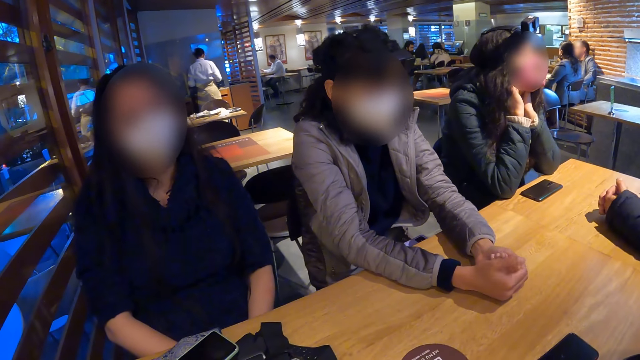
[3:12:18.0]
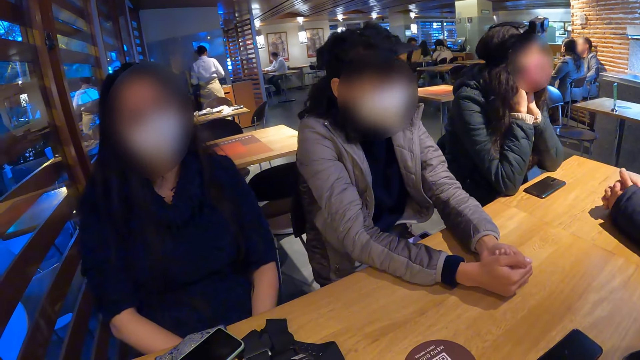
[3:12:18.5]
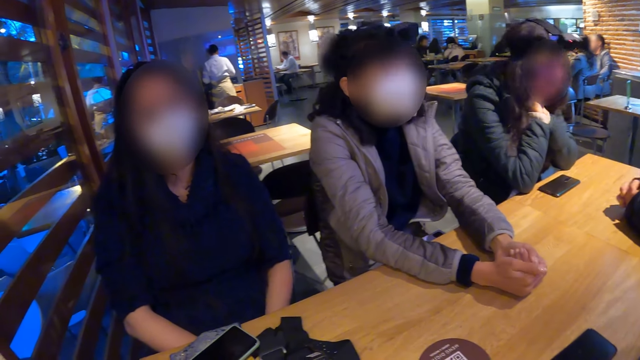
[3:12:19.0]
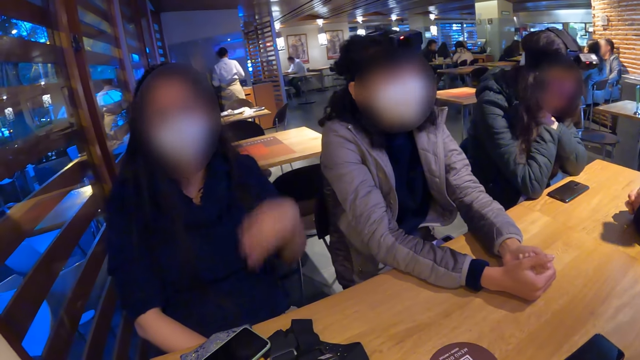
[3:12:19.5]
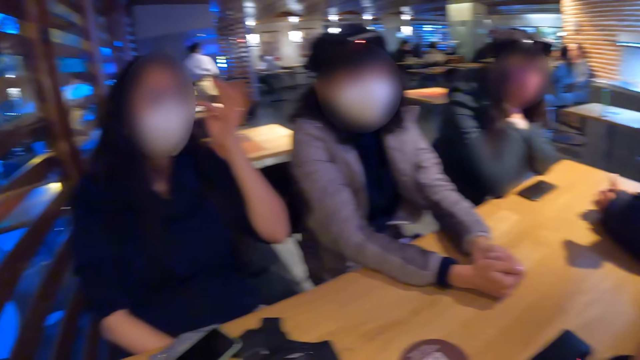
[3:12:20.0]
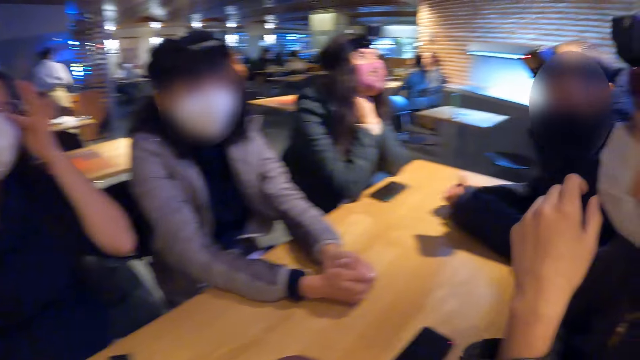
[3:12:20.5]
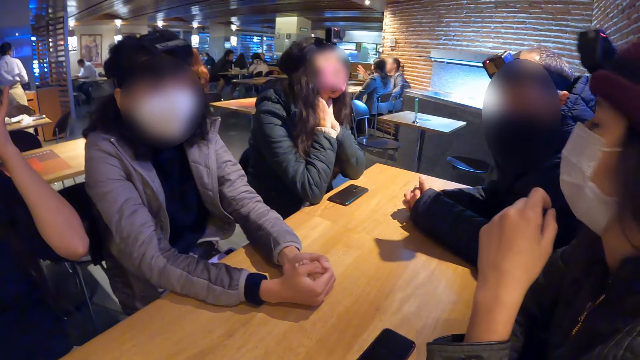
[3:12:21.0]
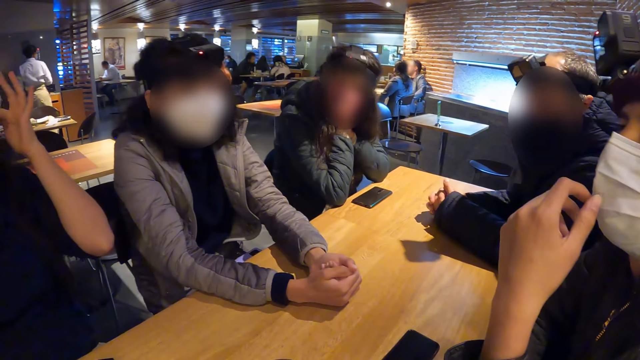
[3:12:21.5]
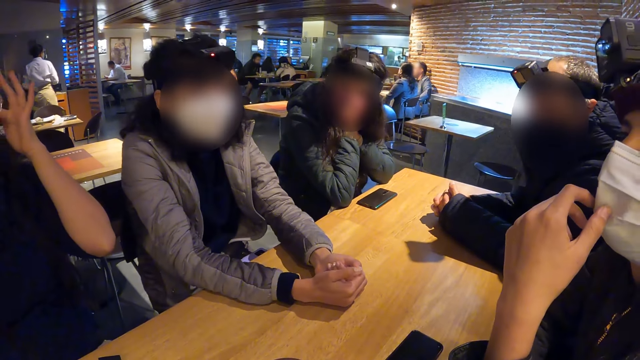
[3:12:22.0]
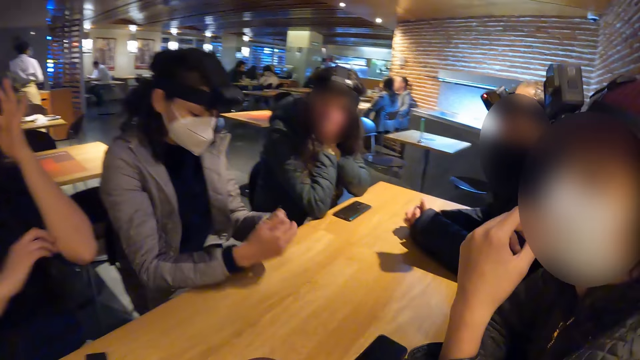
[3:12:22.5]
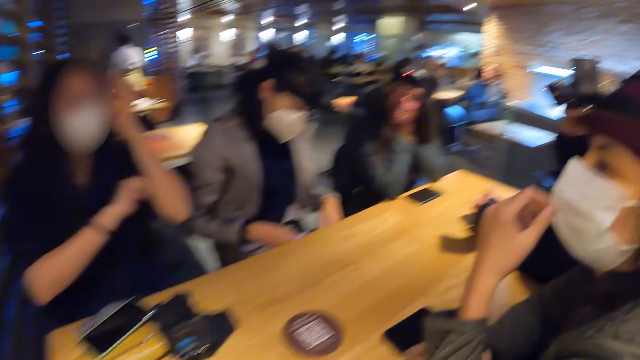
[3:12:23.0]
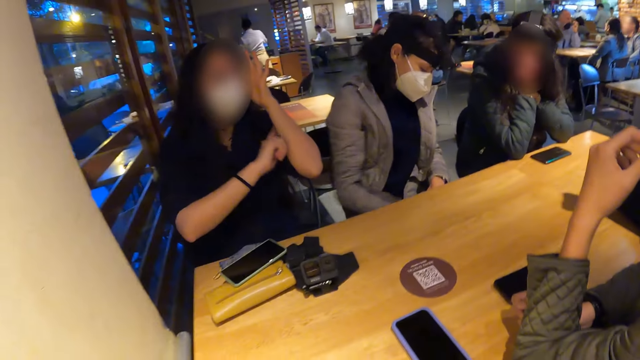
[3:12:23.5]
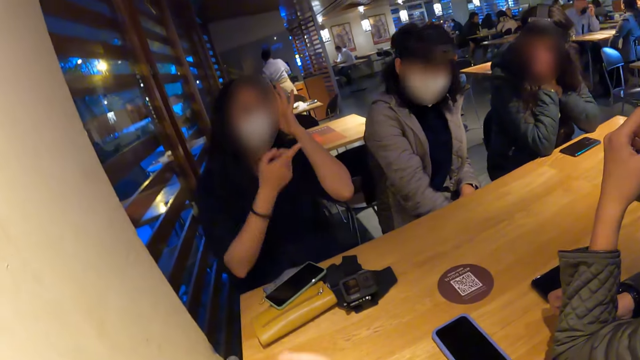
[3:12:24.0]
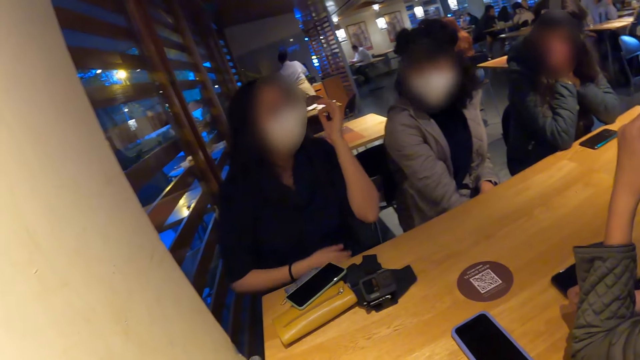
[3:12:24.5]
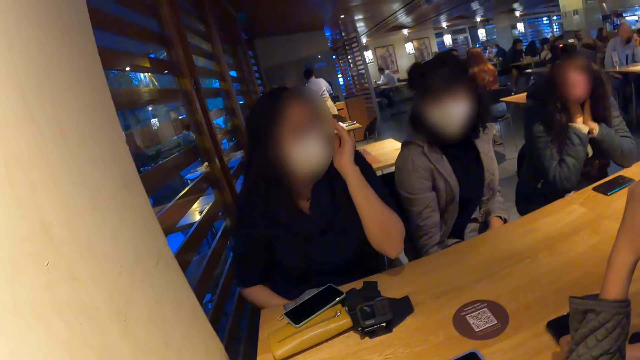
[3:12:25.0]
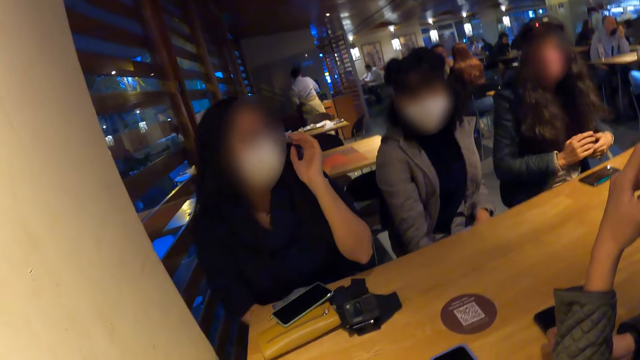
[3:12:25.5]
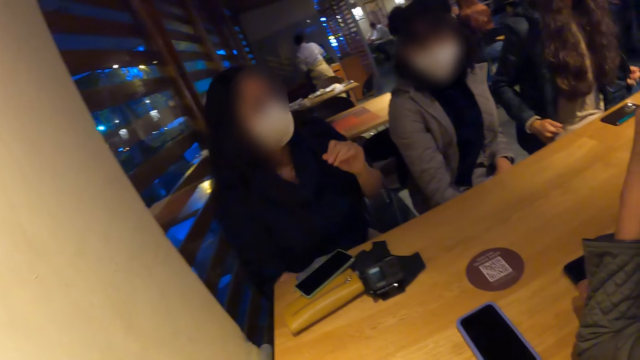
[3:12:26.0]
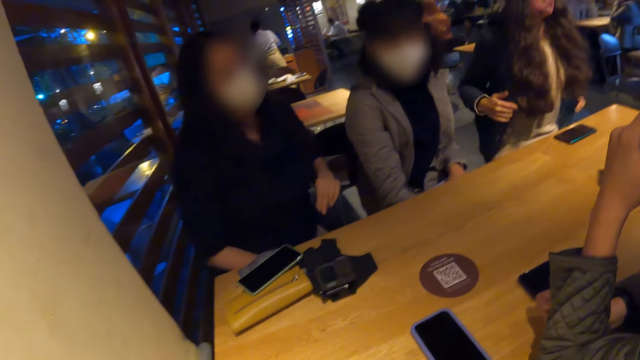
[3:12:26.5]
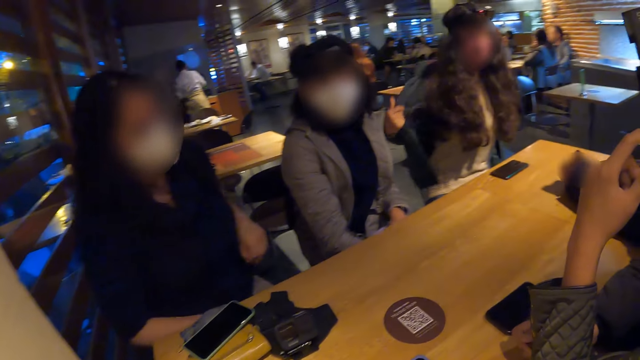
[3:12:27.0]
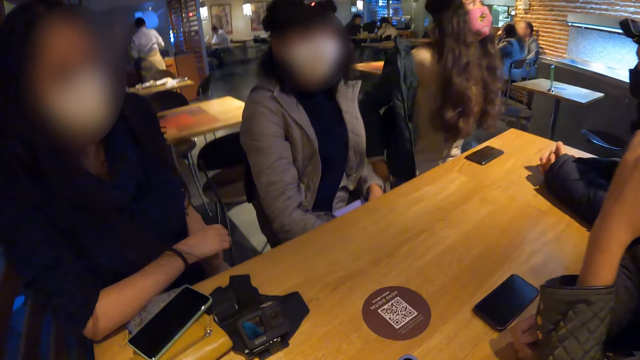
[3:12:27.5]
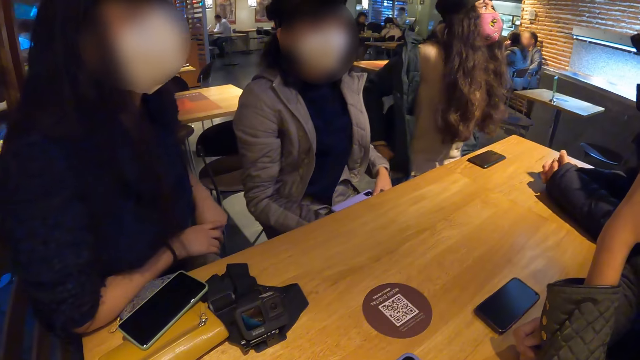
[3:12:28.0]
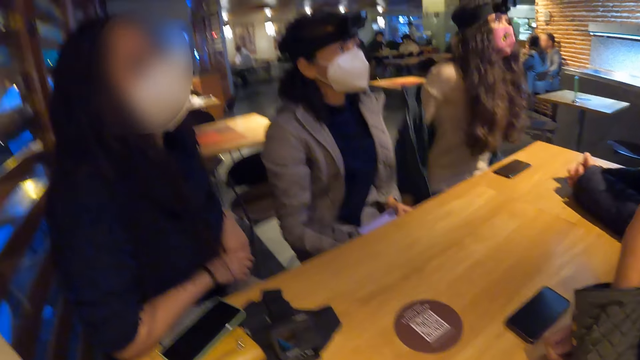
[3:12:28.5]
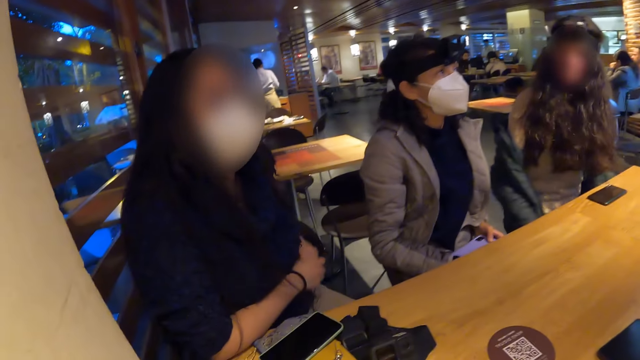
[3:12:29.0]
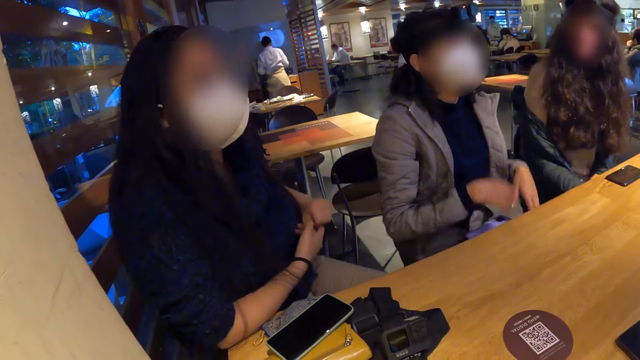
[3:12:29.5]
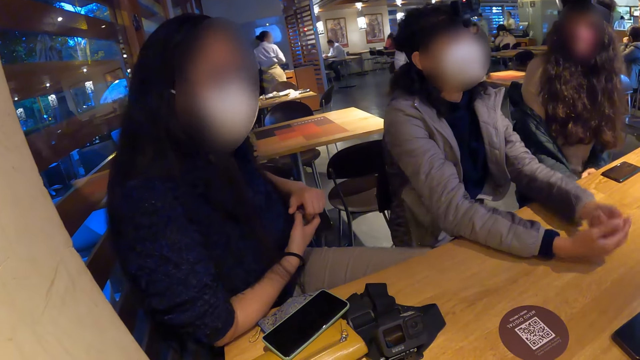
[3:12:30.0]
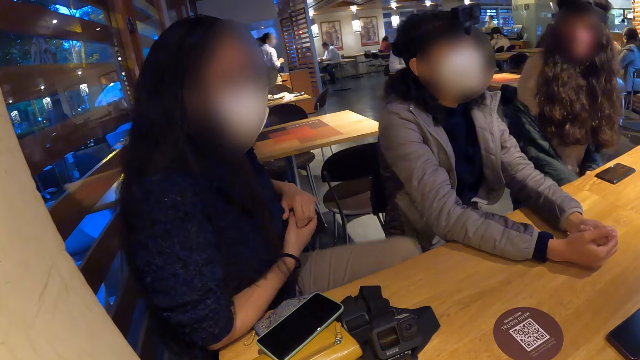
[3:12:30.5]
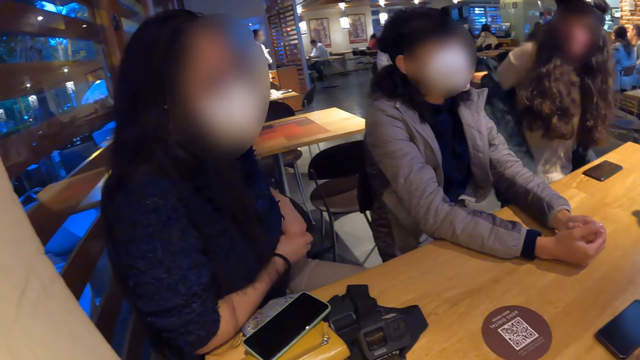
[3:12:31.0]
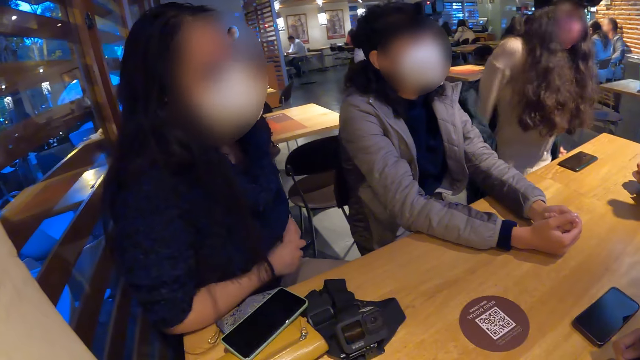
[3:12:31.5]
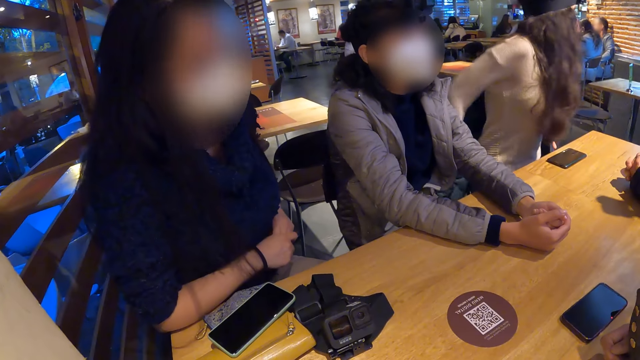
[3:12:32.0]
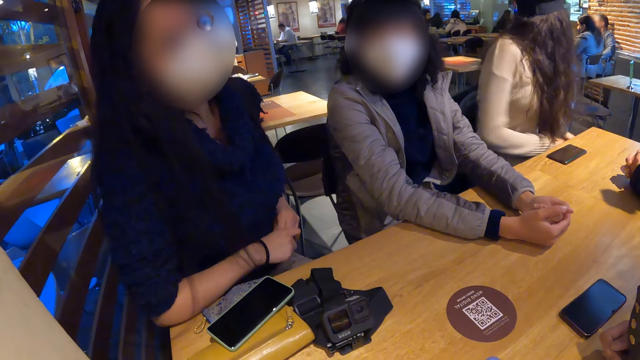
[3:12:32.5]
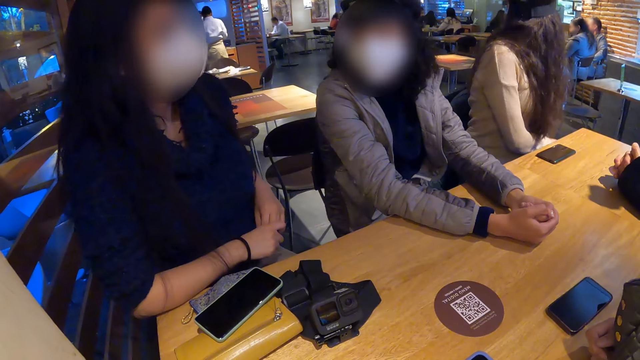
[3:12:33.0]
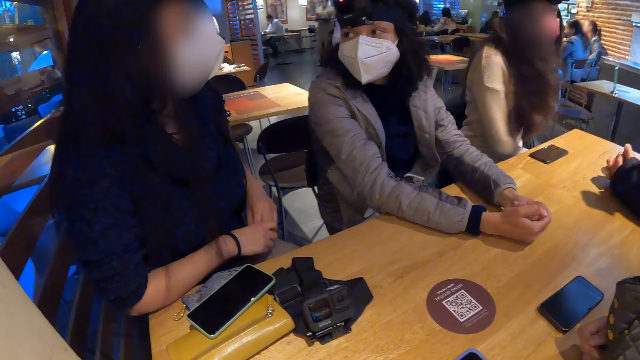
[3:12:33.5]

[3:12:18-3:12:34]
The woman touches her face with her left hand. Another woman removes her jacket with both hands. The camera wearer looks around.

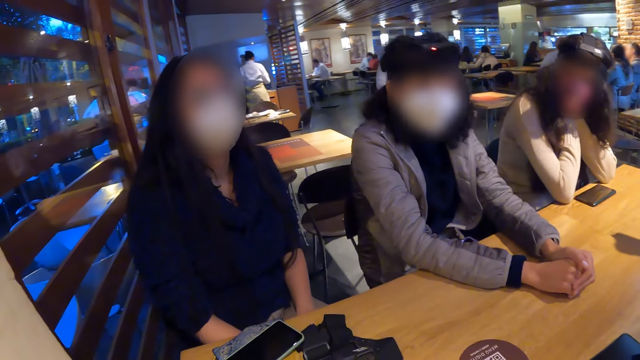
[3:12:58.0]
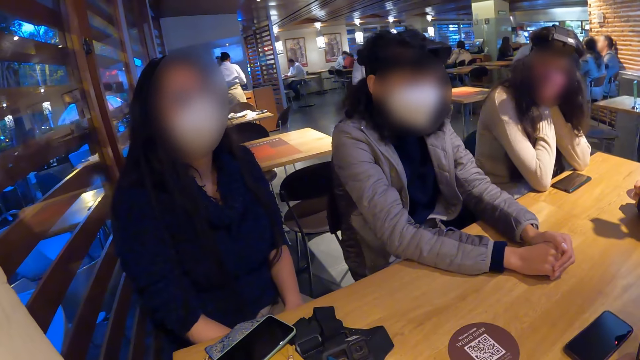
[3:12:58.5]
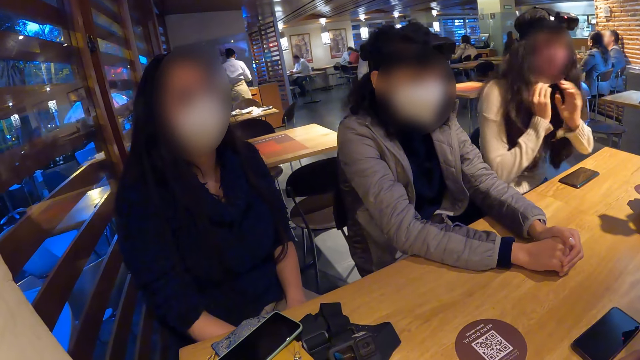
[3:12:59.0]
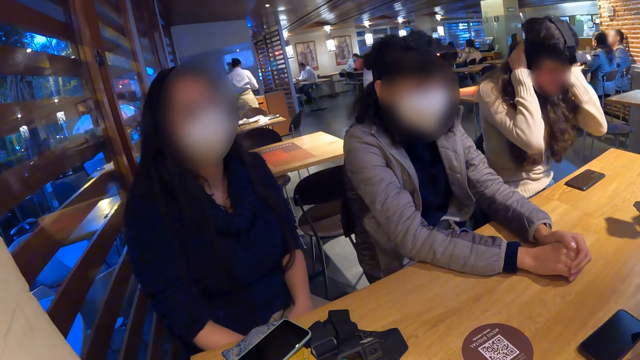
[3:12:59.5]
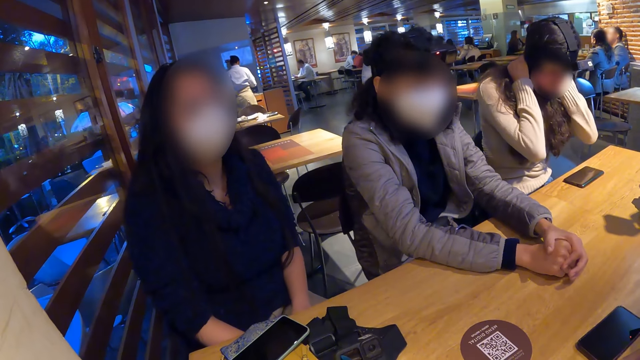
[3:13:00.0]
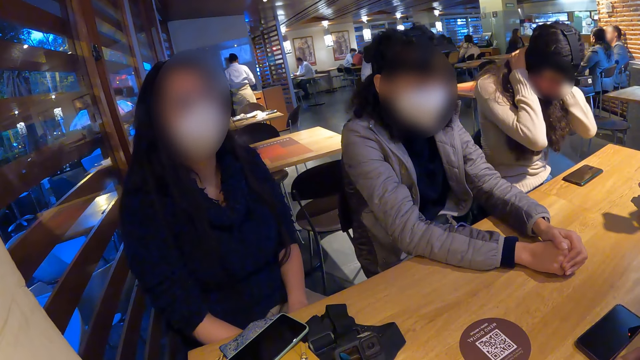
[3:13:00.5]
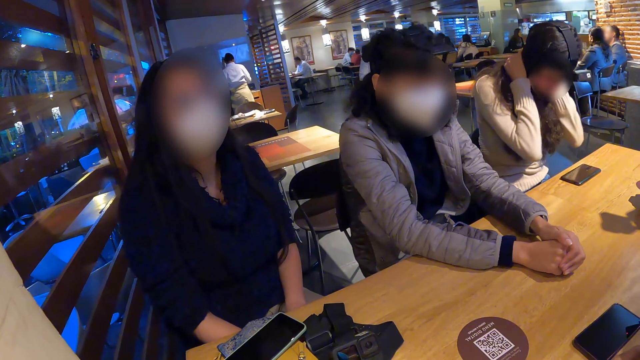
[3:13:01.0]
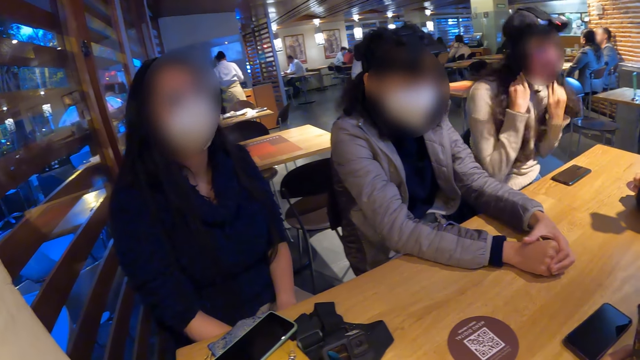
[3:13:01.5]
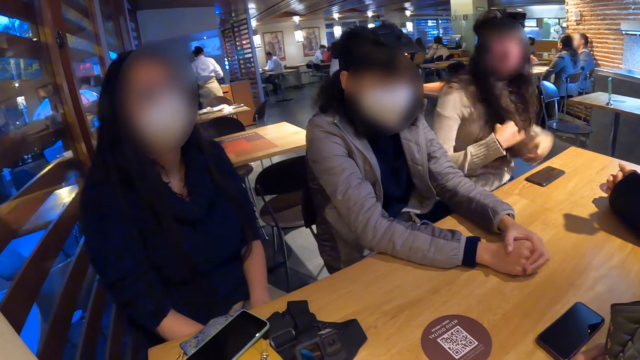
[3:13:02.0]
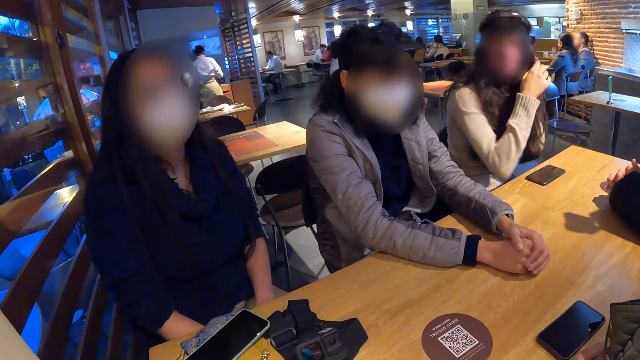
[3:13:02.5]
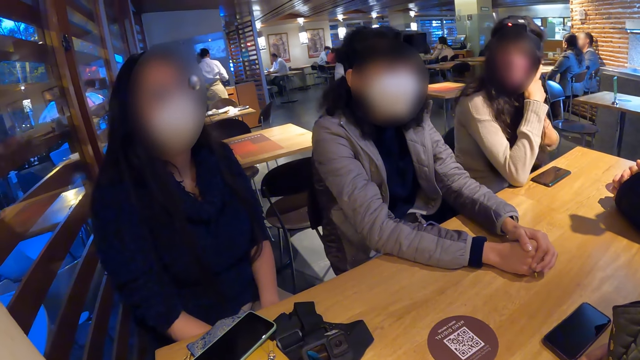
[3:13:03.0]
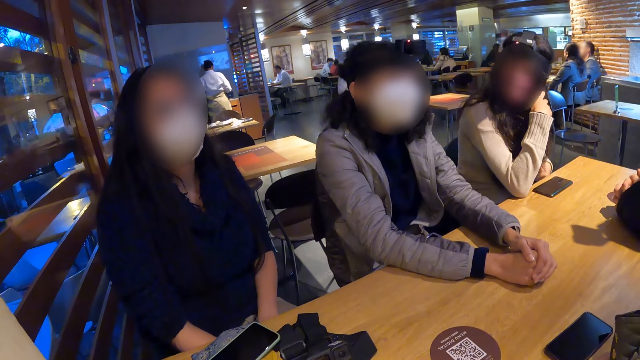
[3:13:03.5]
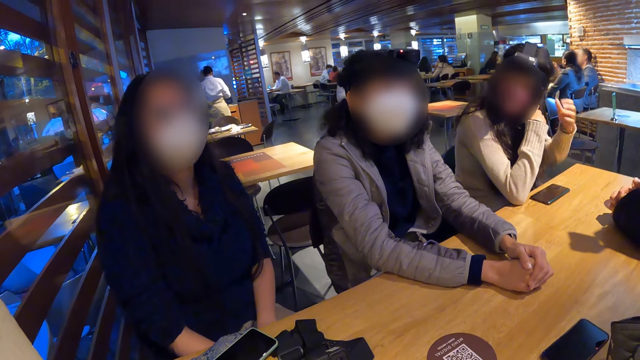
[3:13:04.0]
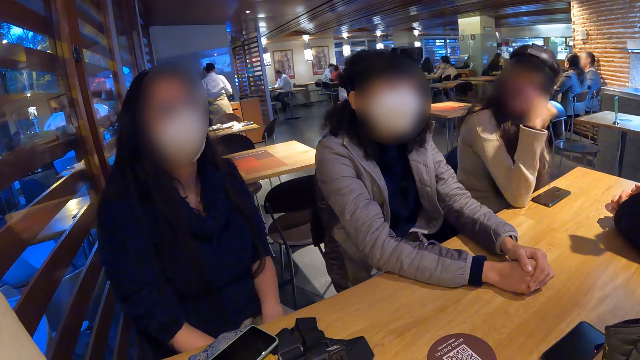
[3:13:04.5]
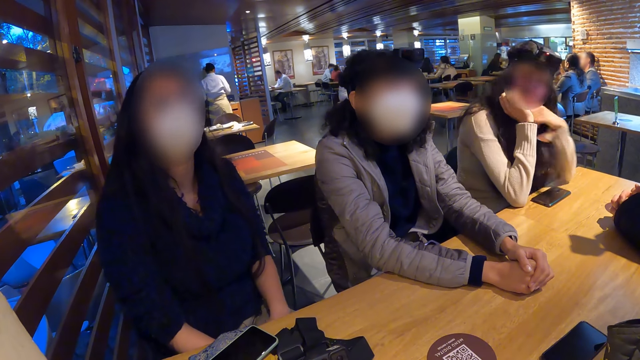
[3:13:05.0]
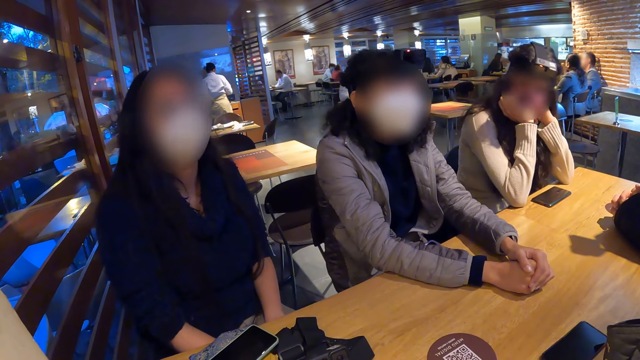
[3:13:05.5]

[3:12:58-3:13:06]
The woman runs through her hair with both hands.
